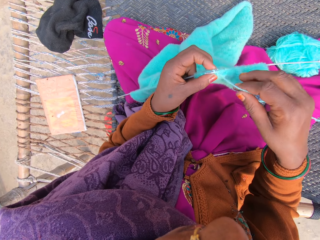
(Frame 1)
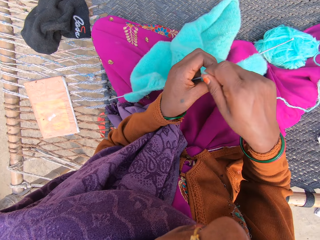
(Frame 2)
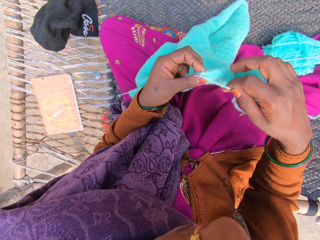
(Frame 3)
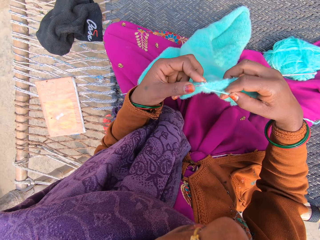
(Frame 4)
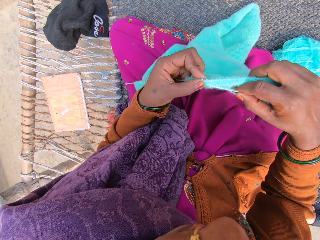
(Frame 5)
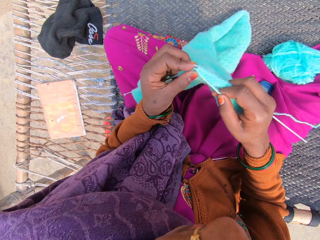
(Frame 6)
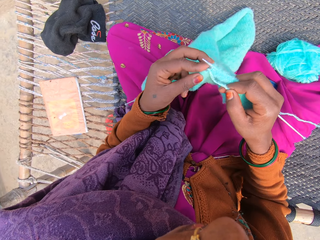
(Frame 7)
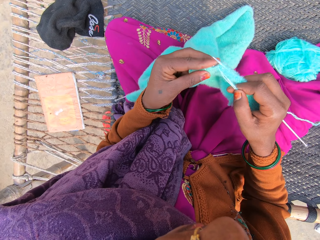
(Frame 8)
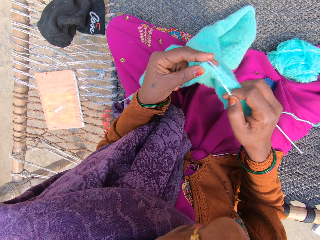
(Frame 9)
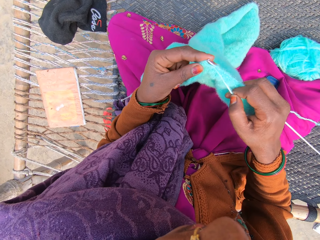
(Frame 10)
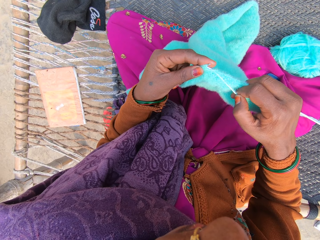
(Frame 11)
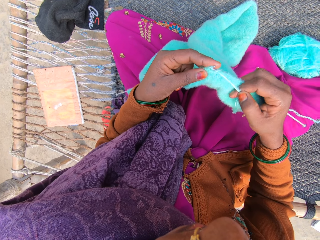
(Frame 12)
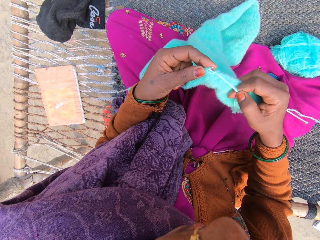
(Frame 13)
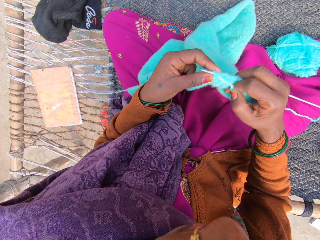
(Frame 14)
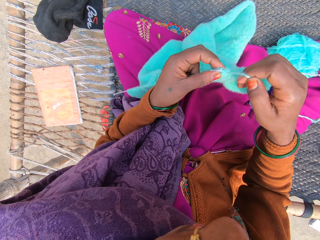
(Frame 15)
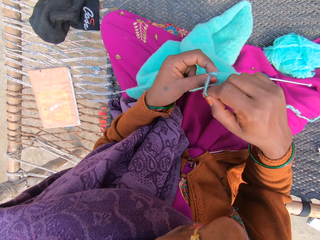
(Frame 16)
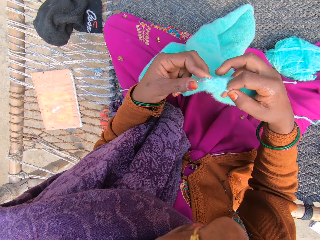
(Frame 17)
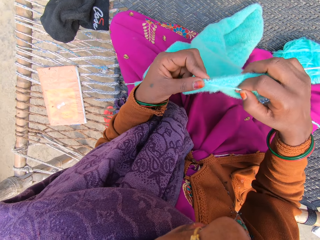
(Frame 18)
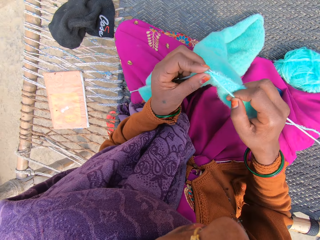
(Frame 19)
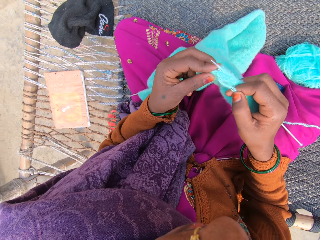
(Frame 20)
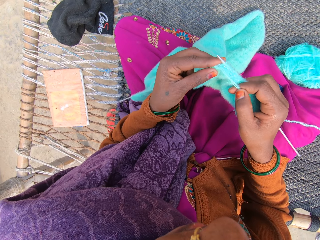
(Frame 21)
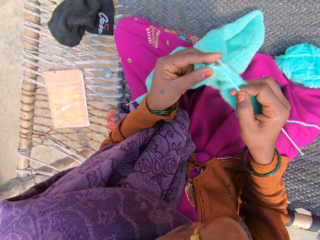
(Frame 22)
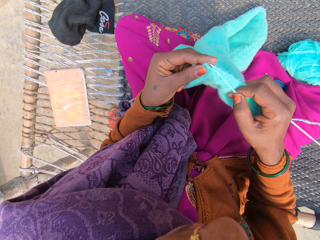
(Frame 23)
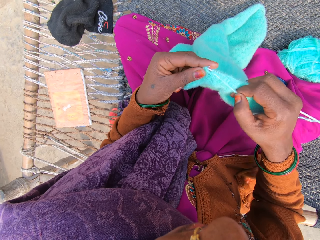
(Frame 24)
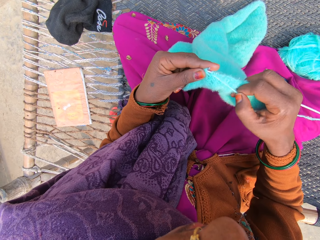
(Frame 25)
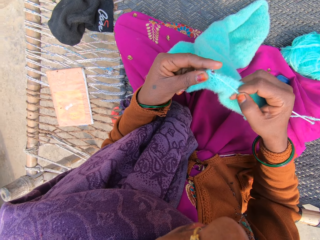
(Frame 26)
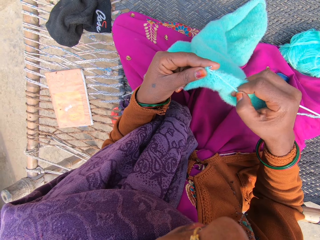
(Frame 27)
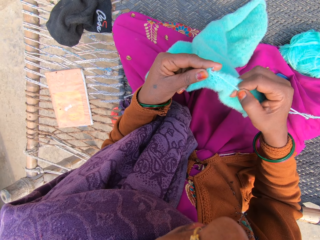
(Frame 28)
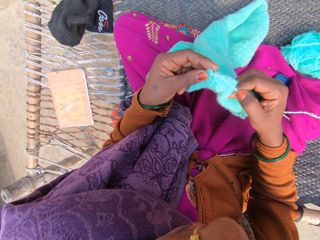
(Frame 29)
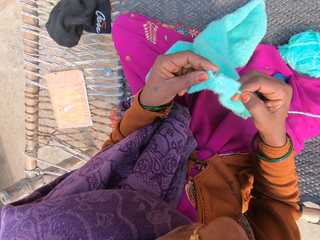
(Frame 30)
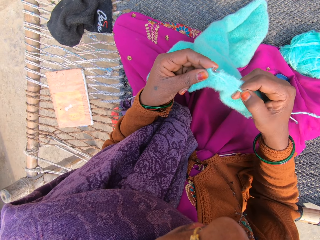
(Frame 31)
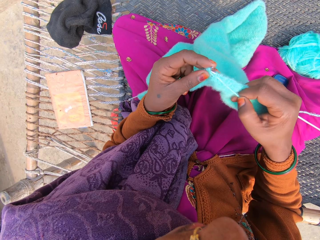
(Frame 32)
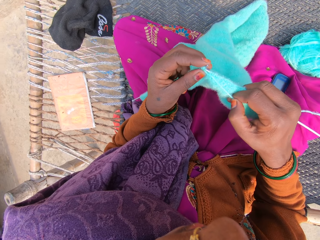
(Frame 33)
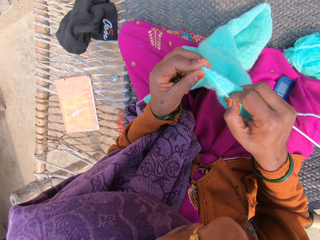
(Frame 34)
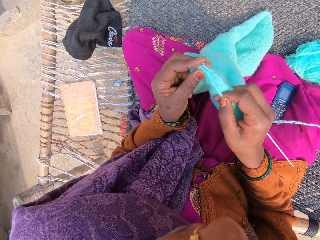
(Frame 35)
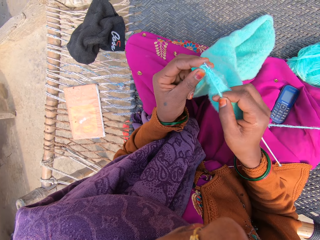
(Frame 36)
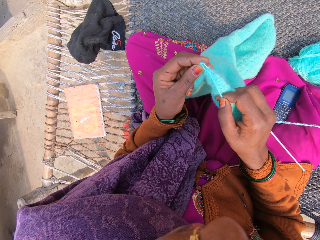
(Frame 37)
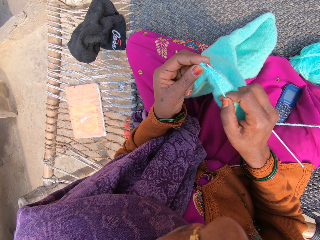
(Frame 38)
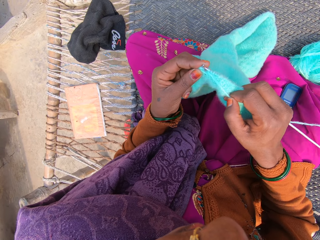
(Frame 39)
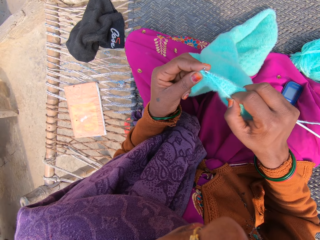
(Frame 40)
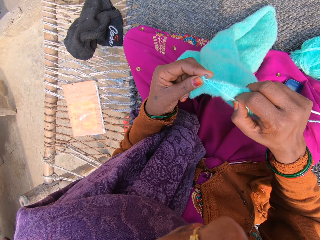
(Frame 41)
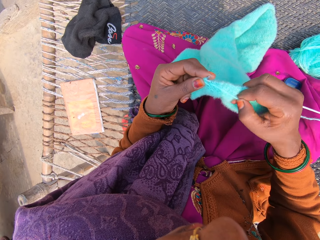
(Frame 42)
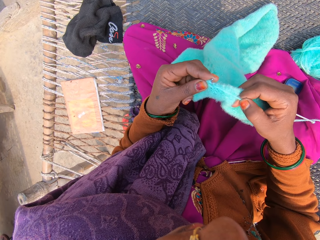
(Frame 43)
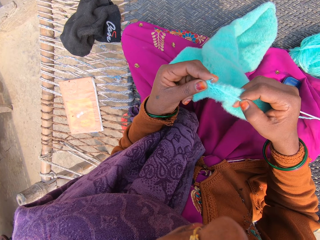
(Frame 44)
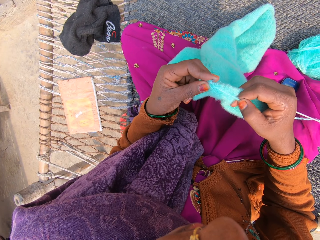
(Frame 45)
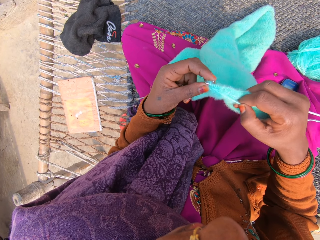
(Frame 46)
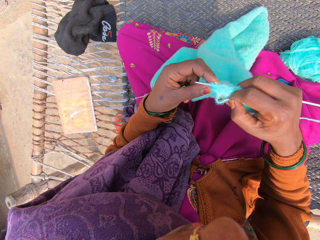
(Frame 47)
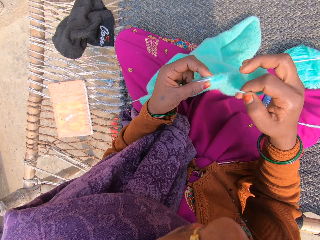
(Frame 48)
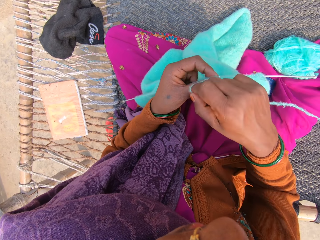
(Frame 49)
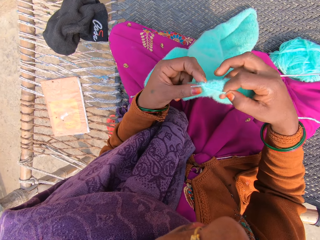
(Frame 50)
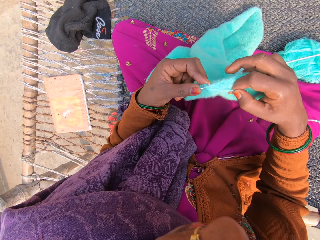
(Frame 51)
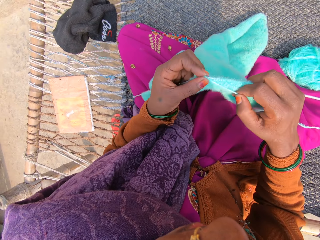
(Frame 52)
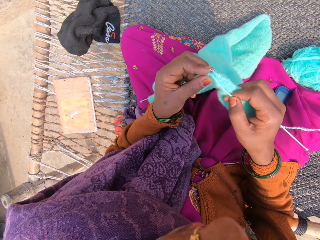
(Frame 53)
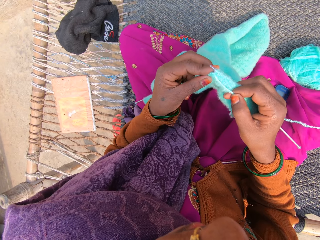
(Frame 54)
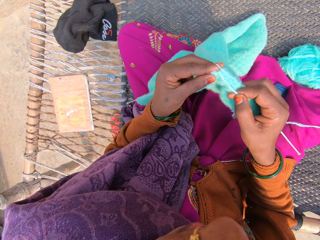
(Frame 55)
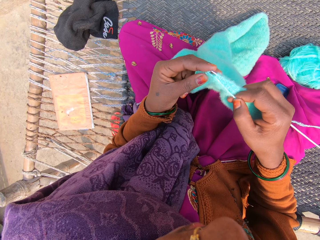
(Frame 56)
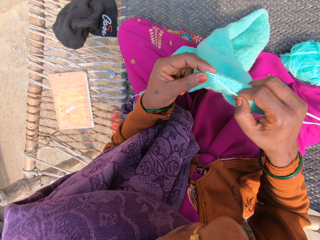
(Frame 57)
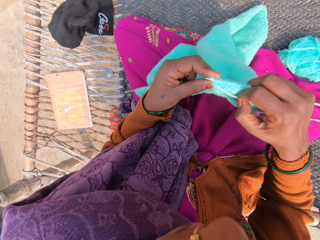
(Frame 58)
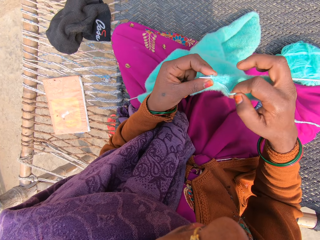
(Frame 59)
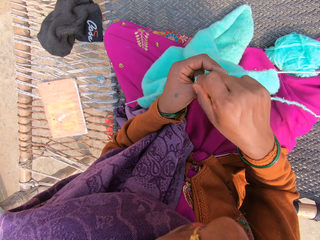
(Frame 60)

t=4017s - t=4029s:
The camera wearer adjusts the thread. They knit the garment. They adjust the thread. They knit the garment. They adjust the thread. They knit the garment.

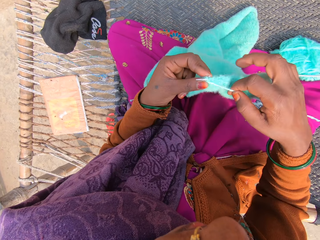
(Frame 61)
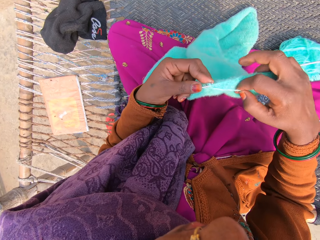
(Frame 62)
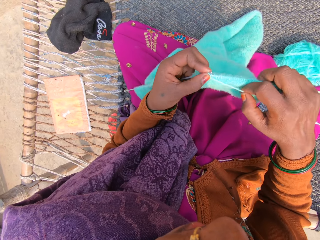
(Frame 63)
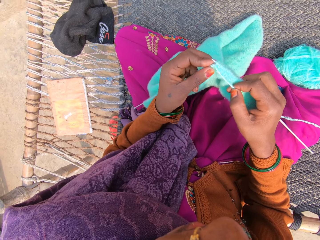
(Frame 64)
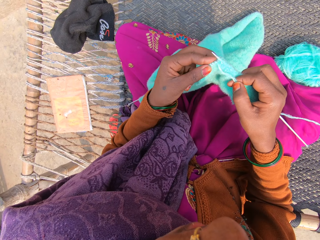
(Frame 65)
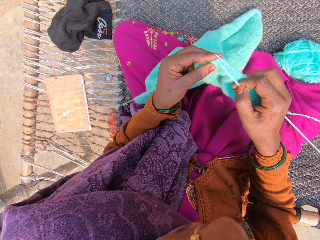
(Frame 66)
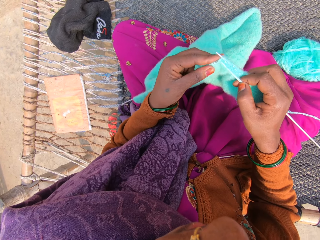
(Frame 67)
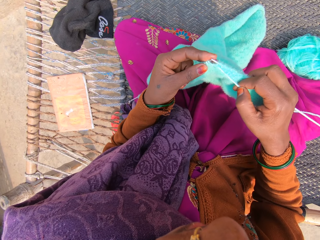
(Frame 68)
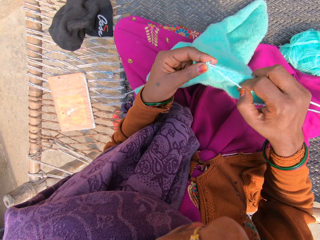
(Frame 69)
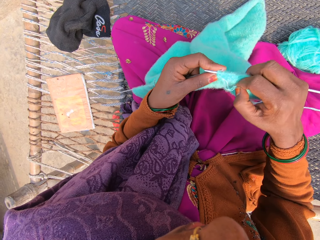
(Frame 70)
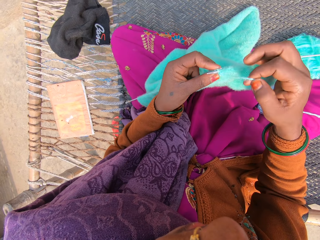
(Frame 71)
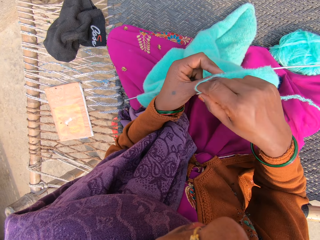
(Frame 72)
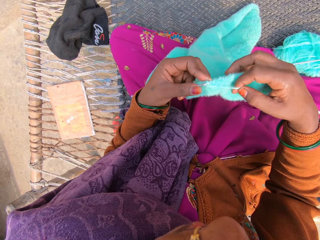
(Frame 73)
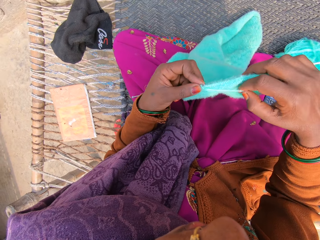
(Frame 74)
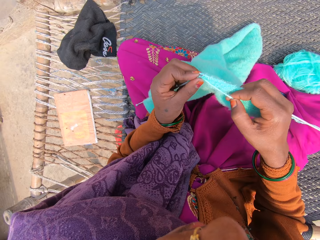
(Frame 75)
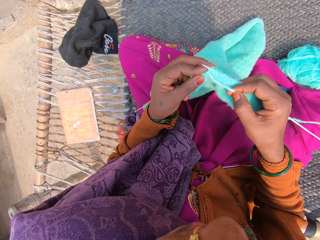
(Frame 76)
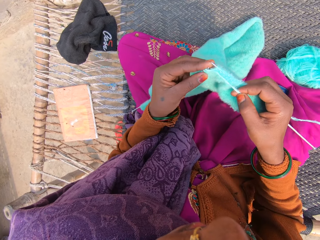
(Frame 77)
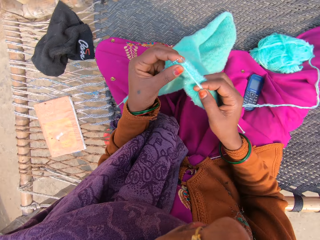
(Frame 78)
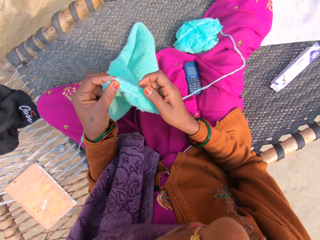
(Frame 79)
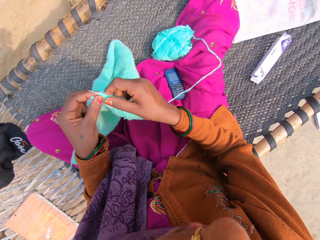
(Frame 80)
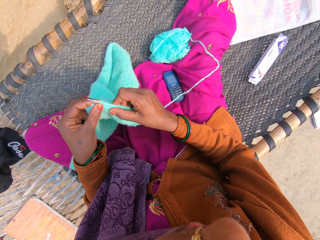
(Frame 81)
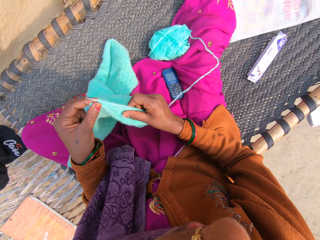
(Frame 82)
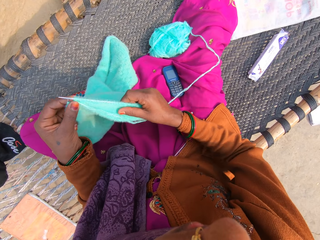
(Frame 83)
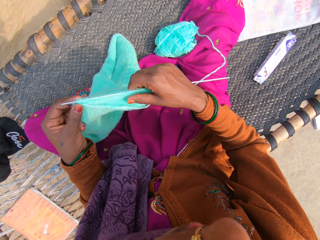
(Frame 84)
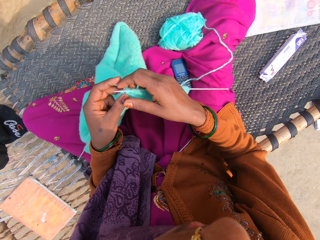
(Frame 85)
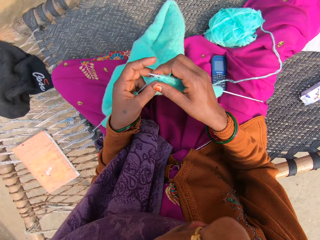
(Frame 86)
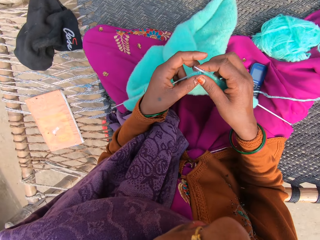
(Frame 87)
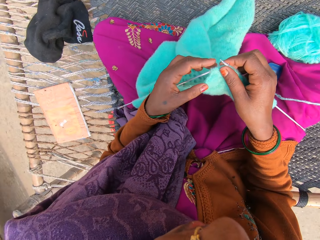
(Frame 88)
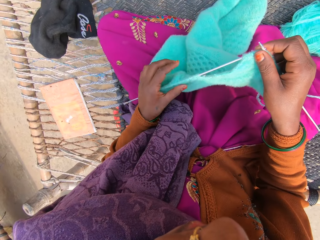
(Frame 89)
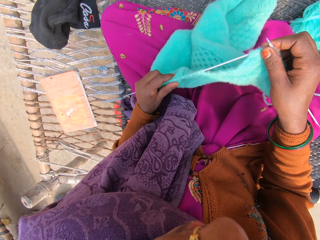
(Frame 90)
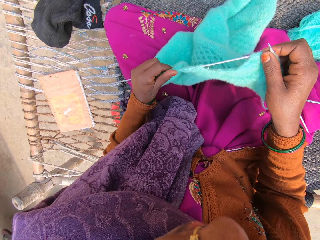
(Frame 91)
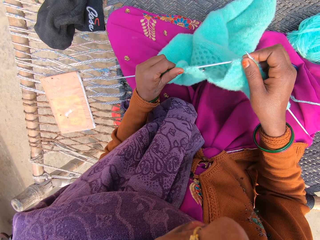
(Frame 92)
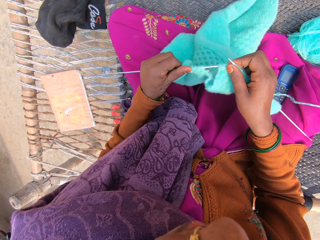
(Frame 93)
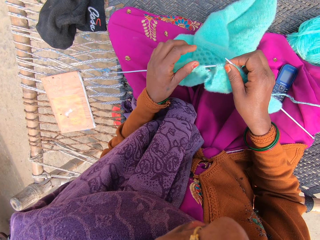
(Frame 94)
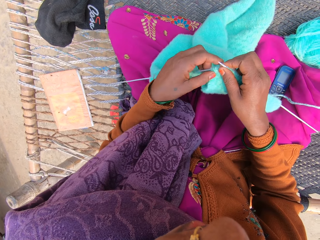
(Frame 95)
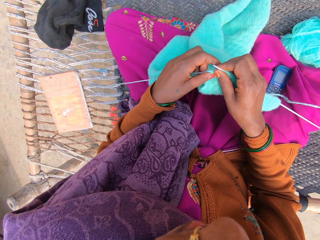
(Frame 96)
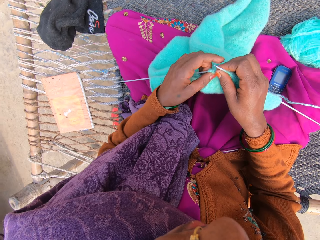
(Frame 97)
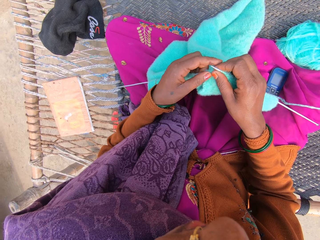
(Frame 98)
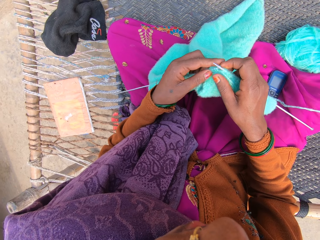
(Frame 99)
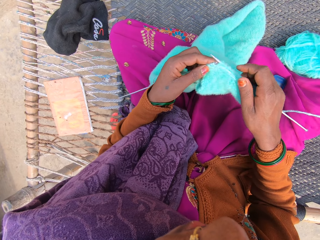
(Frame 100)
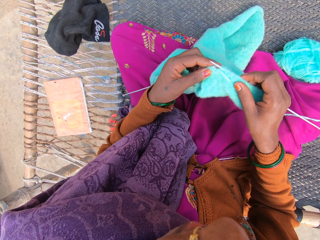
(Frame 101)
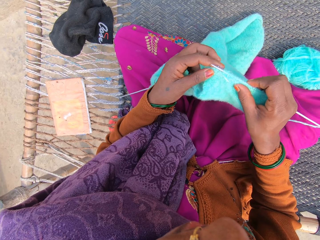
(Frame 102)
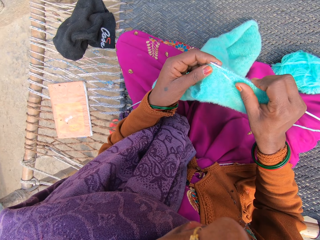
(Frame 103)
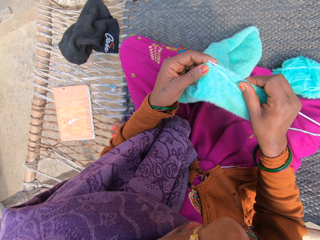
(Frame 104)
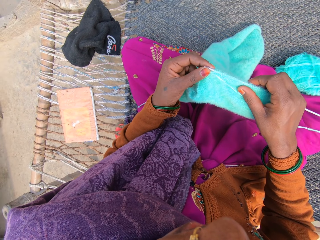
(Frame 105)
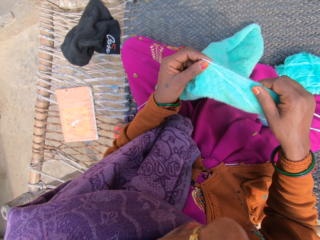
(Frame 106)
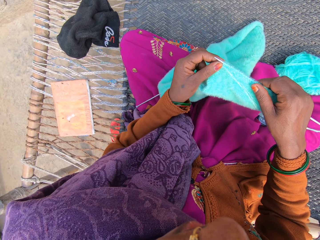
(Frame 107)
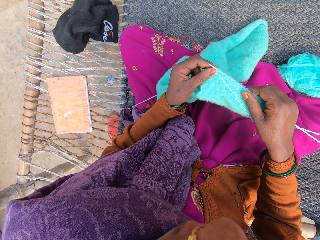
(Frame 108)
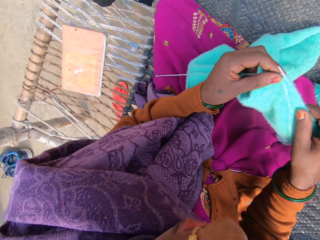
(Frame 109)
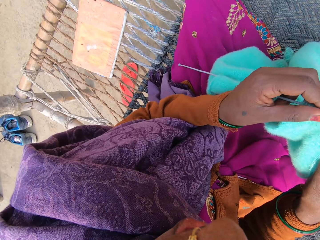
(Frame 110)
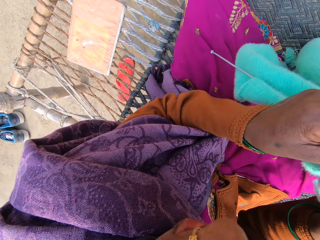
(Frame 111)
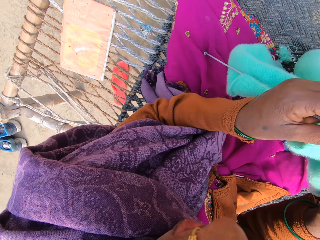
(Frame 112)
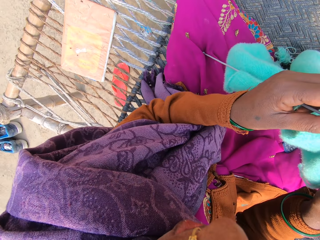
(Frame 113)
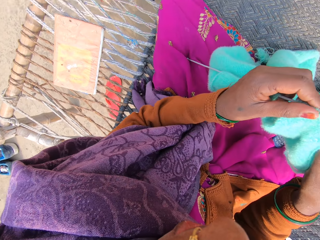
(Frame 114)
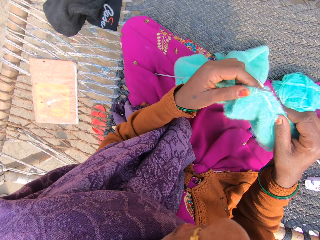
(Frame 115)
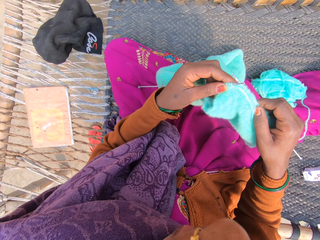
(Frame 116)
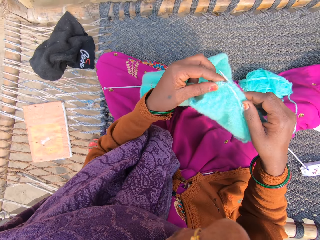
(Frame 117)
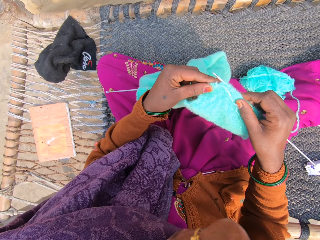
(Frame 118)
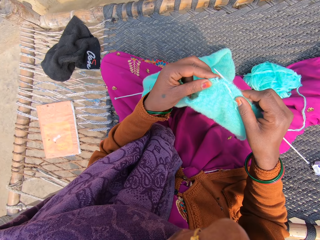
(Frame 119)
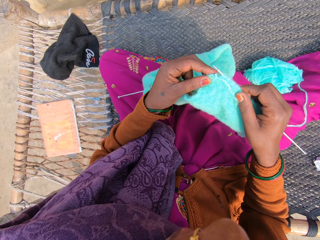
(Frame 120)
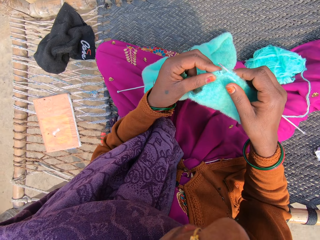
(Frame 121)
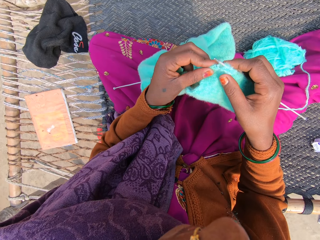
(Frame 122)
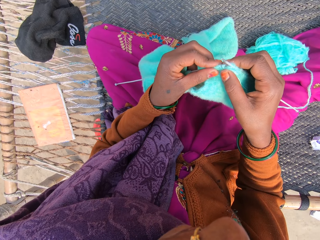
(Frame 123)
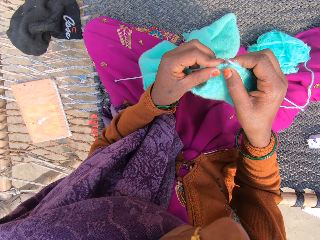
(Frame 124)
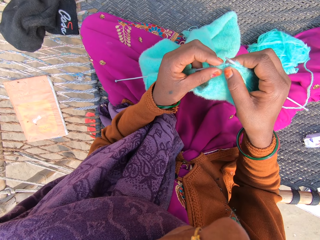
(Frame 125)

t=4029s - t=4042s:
The camera wearer adjusts the thread. They knit the garment. They adjust the thread. They knit the garment. They adjust the garment.
